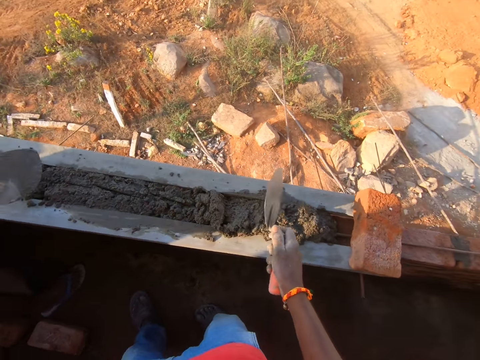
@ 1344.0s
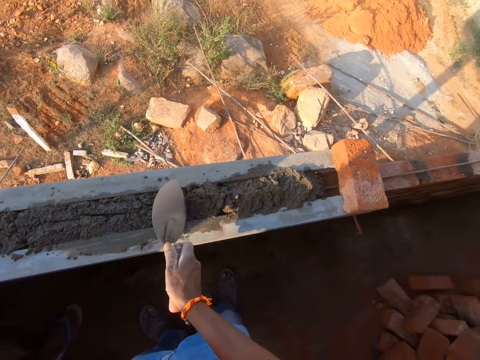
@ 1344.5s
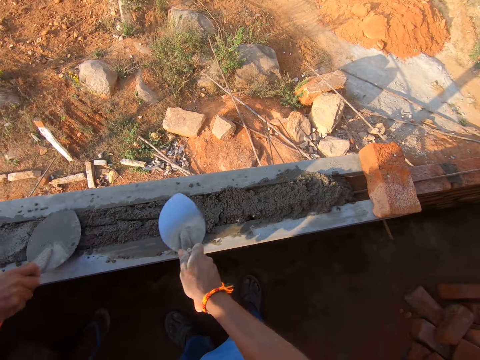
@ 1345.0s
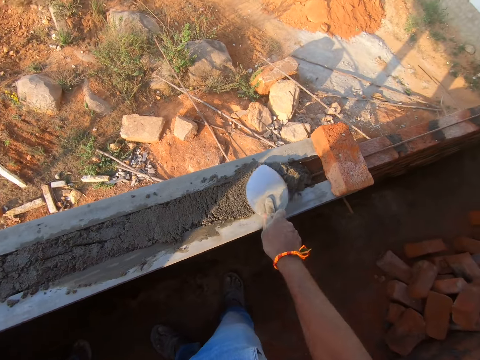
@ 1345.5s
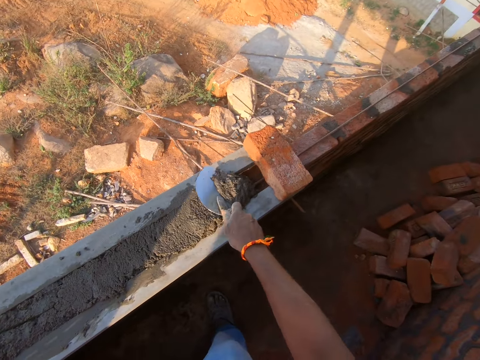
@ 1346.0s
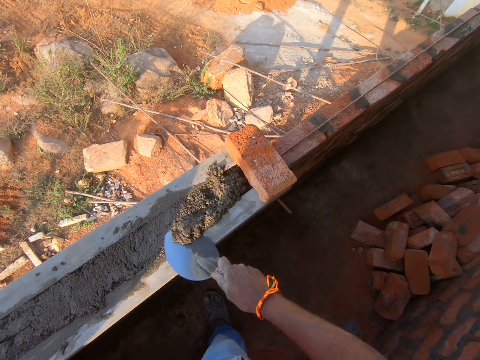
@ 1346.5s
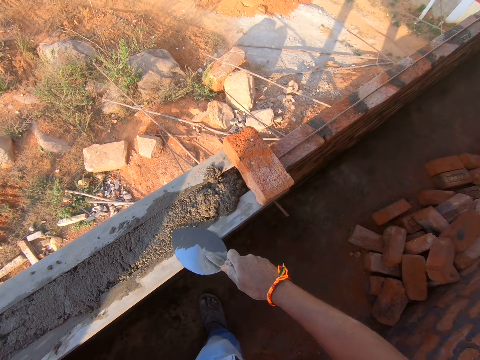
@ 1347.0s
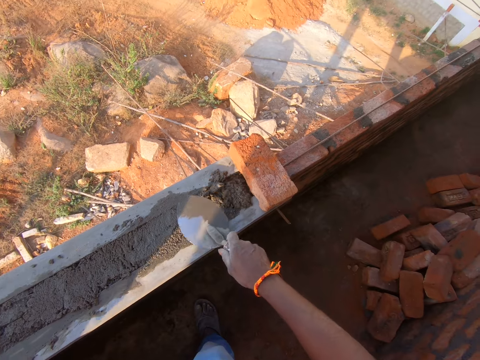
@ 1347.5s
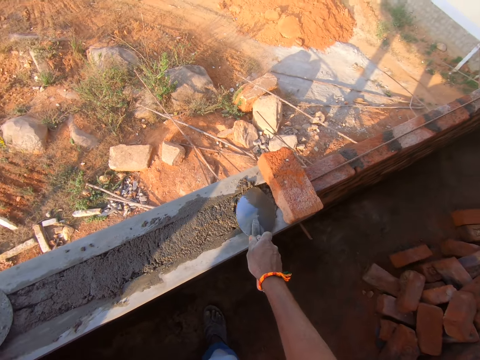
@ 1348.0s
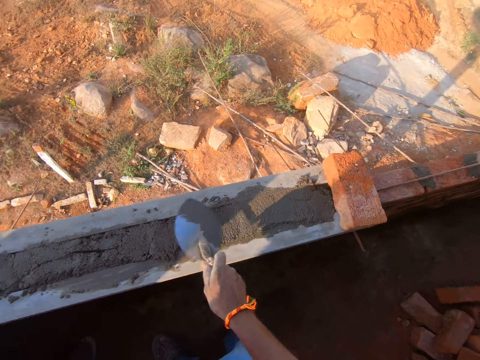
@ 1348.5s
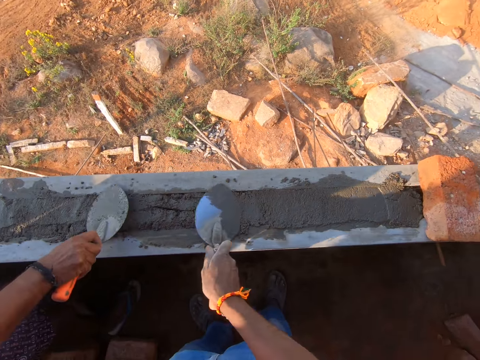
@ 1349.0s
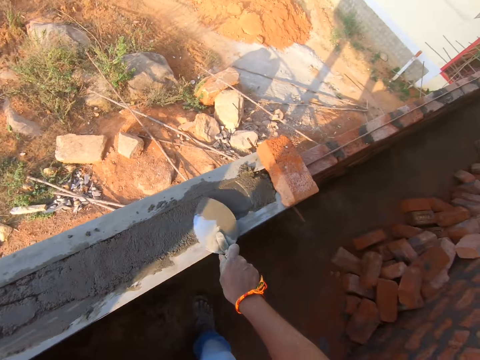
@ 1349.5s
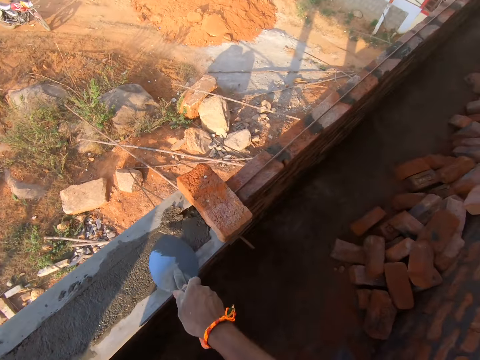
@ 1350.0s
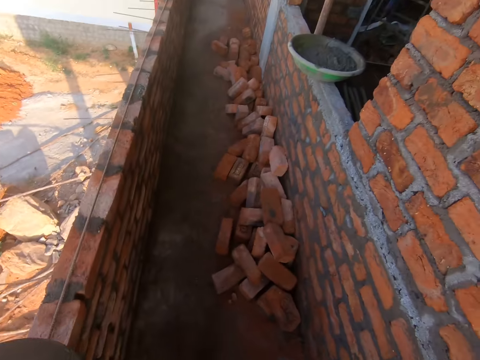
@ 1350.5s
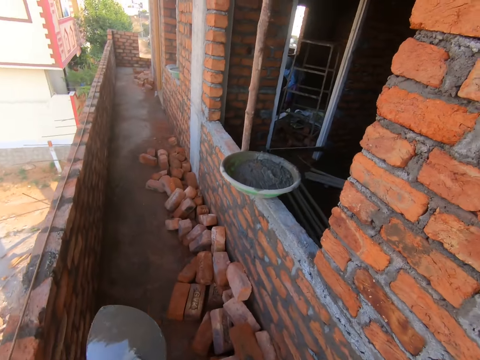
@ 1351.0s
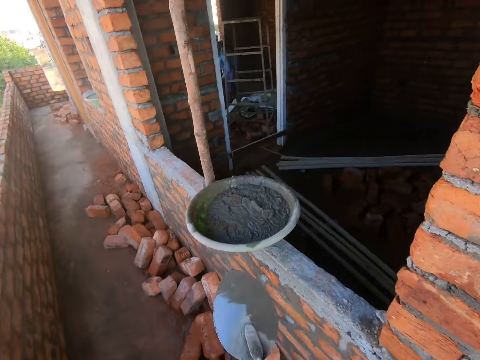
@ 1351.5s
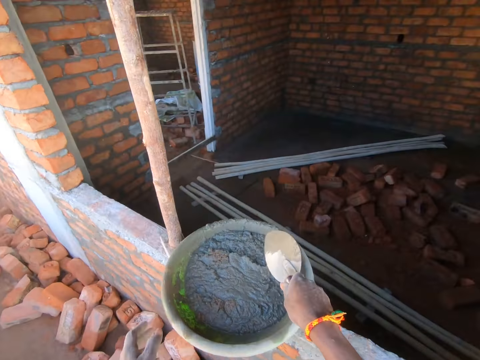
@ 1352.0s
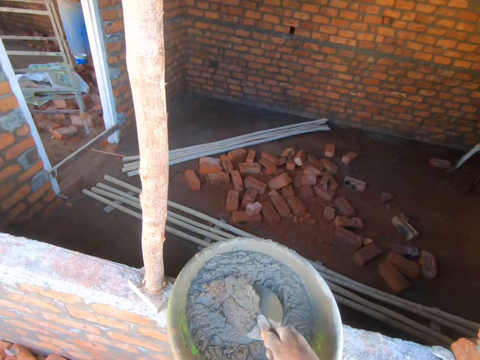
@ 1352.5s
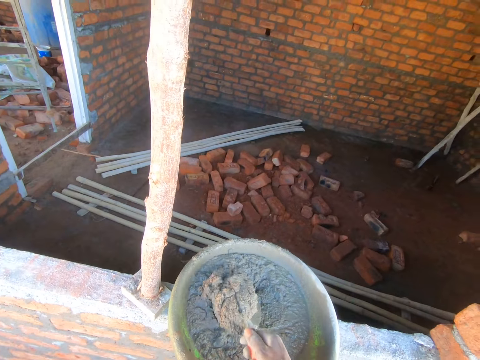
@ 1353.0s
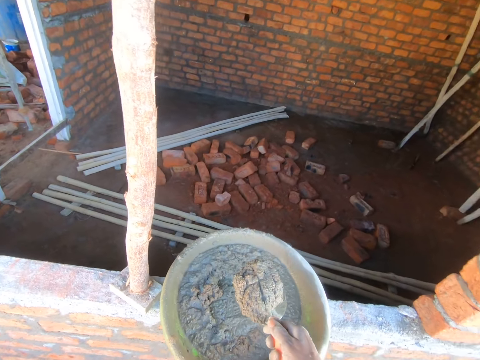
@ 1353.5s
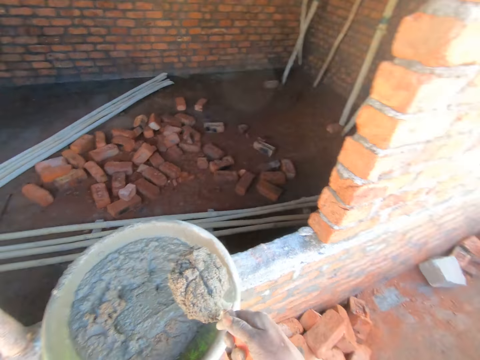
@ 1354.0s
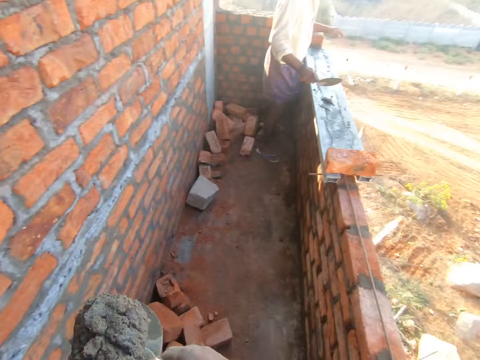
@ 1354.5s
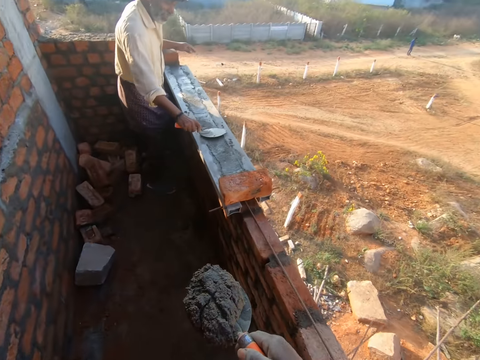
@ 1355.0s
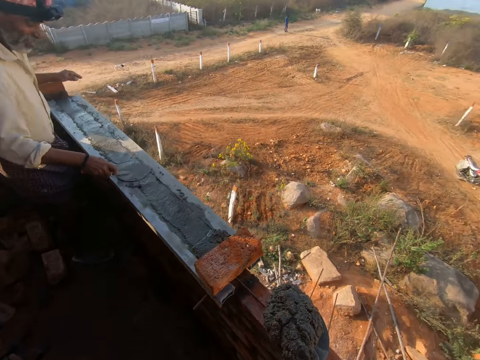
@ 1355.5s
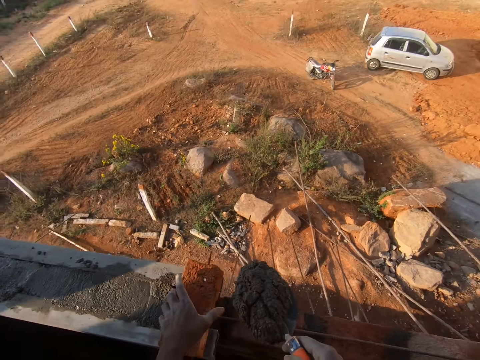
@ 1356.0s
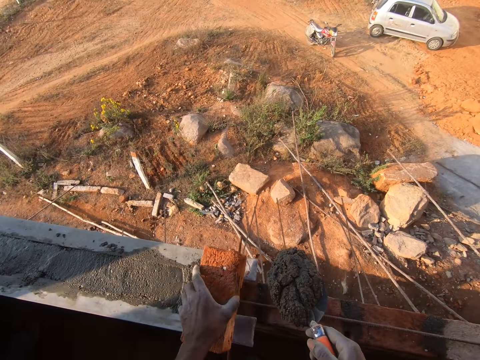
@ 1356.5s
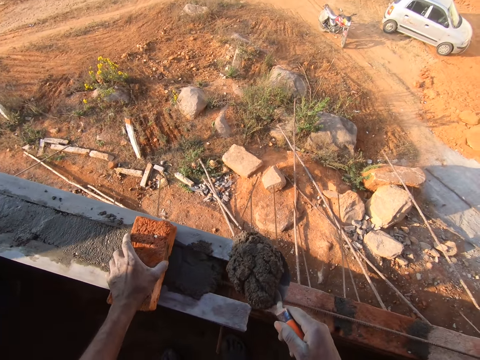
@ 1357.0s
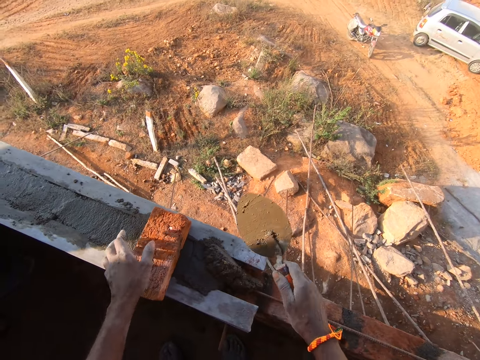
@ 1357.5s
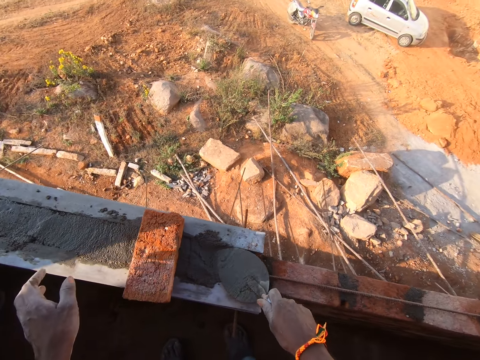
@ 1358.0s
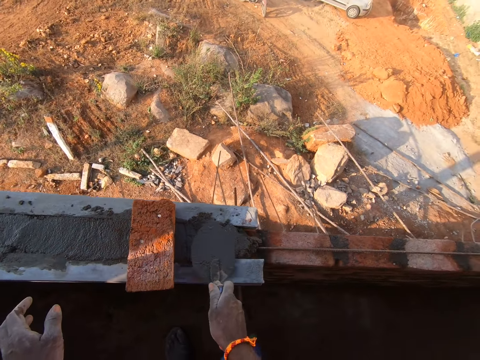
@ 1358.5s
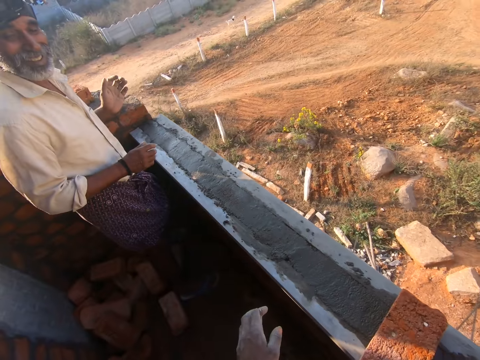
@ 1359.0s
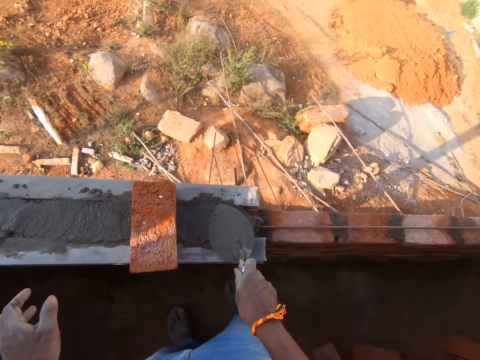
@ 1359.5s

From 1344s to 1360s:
The camera wearer builds a construction with a plaster. They plaster the wall. They walk around the construction site. They scoop cement with the plaster. They walk around the construction site. They move the stone. They build the construction with the plaster.

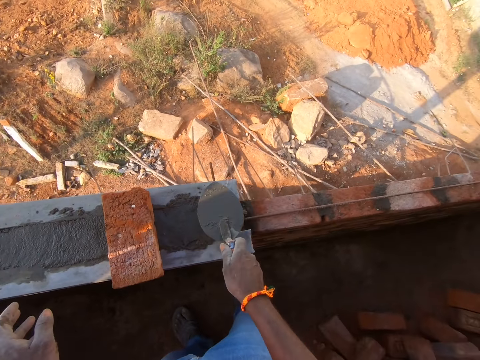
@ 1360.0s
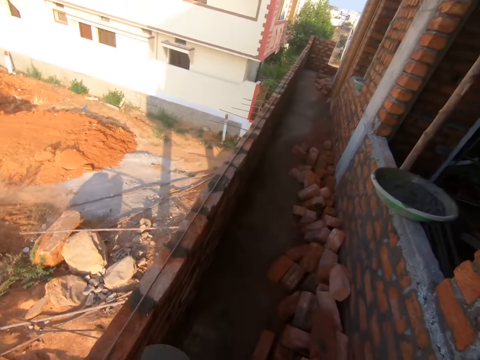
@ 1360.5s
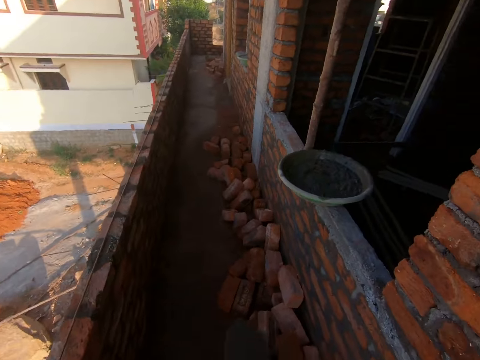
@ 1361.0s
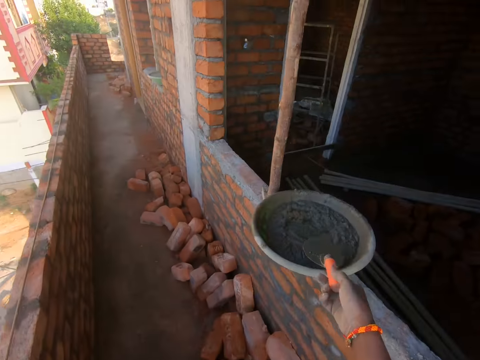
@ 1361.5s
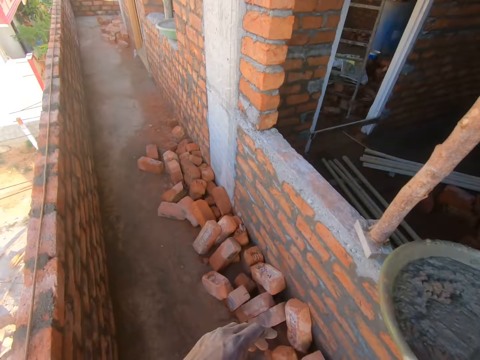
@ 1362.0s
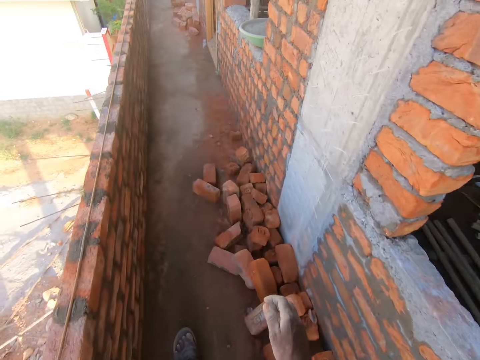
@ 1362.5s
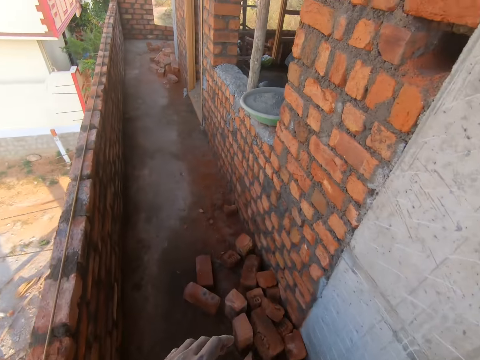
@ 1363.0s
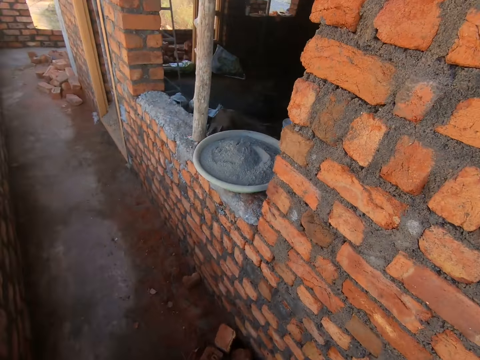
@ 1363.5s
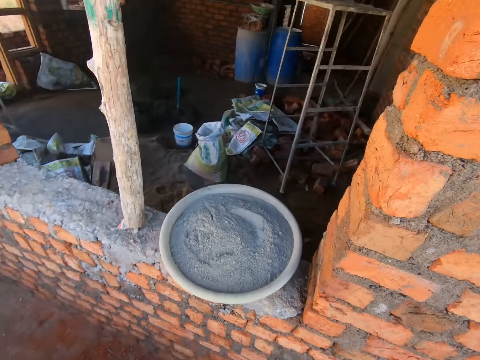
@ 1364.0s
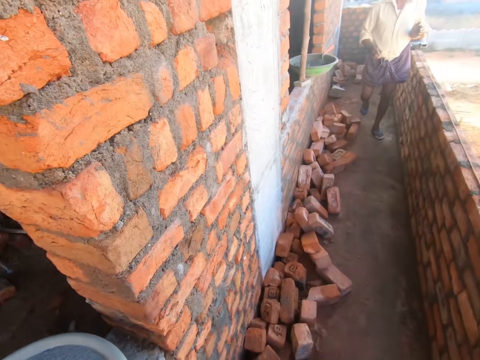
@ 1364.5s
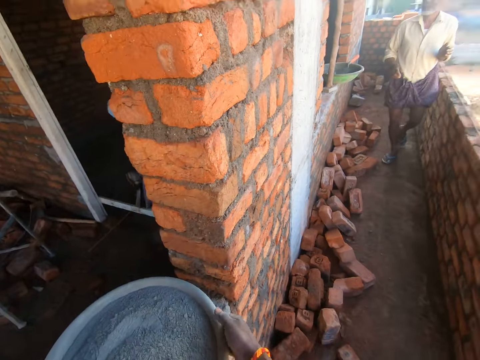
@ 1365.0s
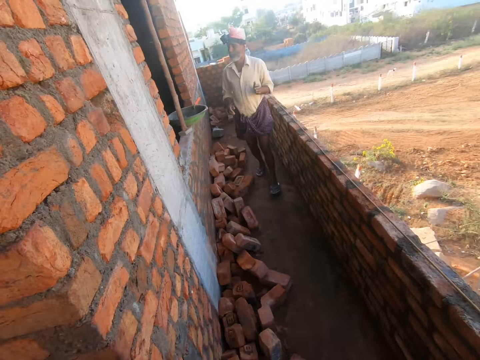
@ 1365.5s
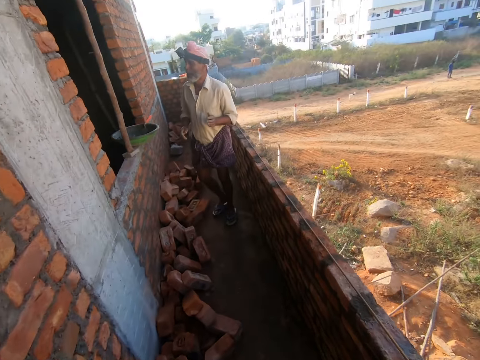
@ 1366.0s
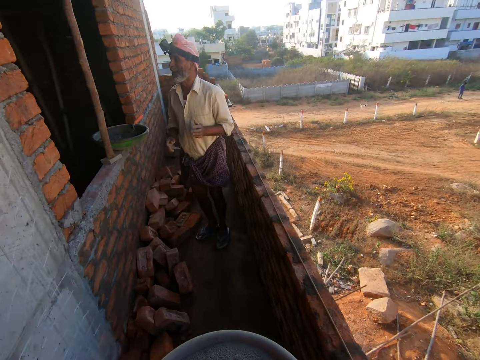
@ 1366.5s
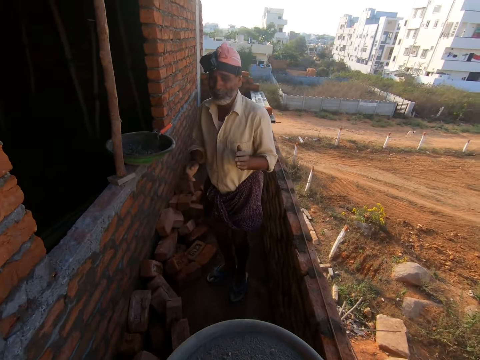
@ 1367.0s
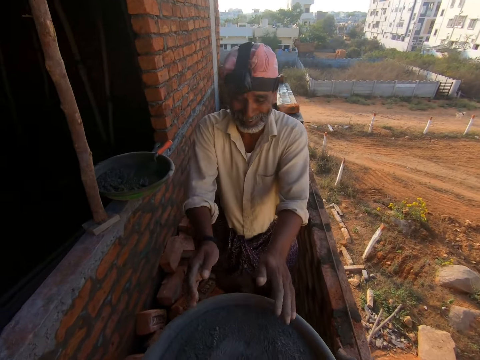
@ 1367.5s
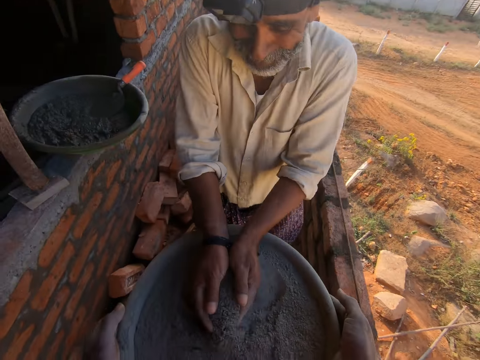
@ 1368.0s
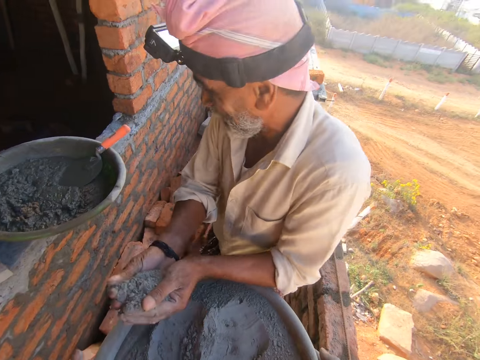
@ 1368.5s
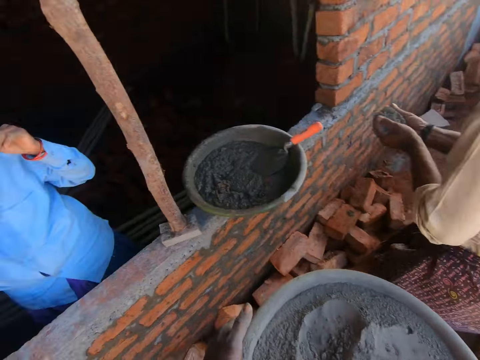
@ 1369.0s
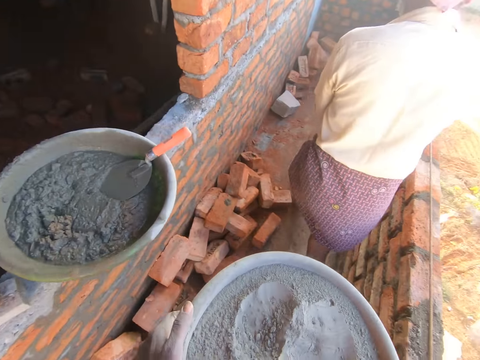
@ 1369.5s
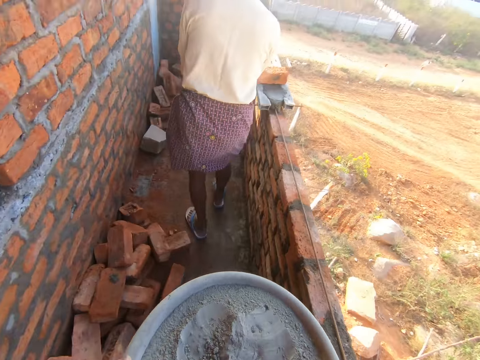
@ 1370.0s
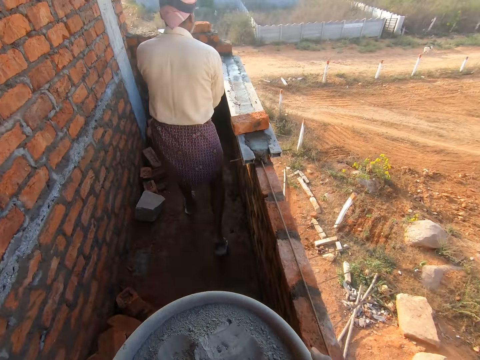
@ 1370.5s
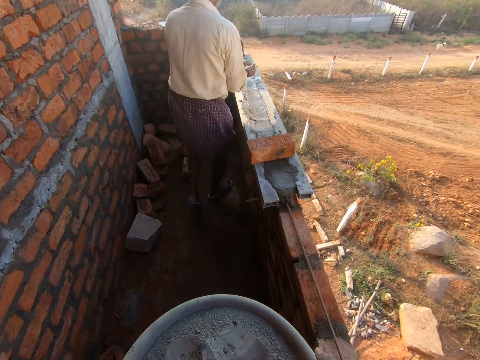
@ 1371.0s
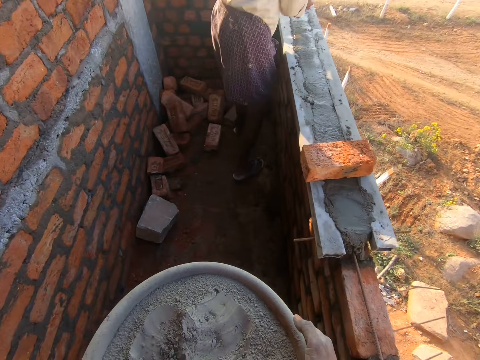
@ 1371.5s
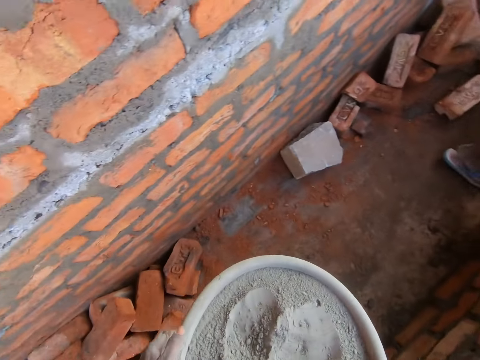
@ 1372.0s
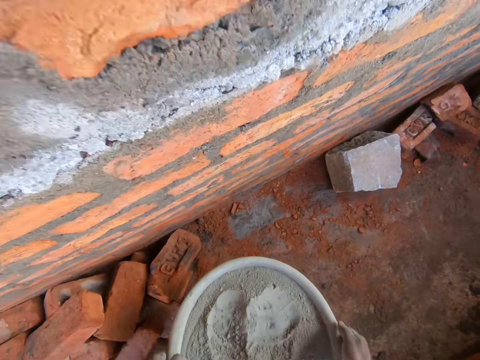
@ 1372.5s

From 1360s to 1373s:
The camera wearer walks around the construction site and drops the plaster. They pick up the cement bowl and walk around the building. A man scoops the cement. The man walks around the building. The camera wearer walks around the building. They place the cement bowl down.
